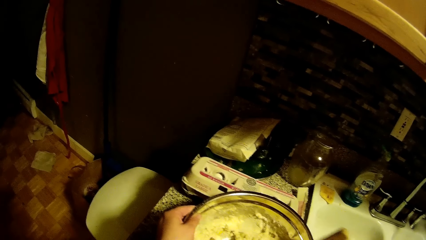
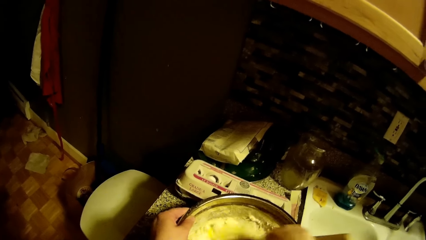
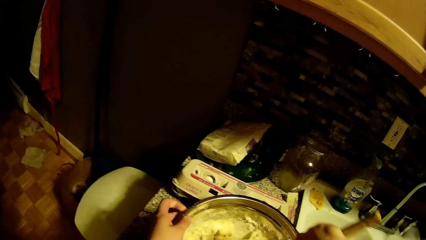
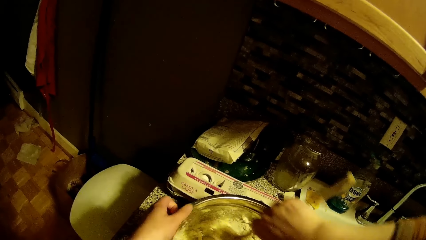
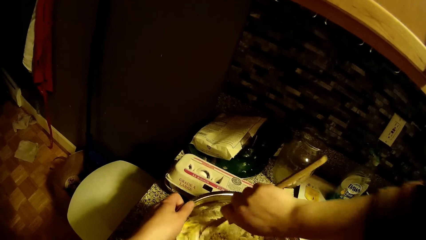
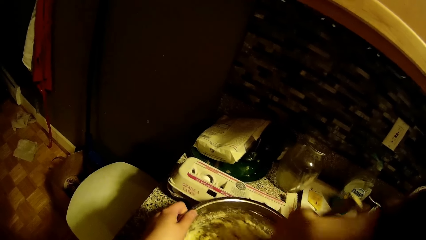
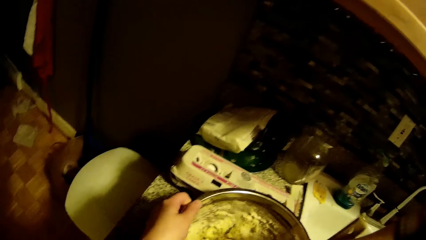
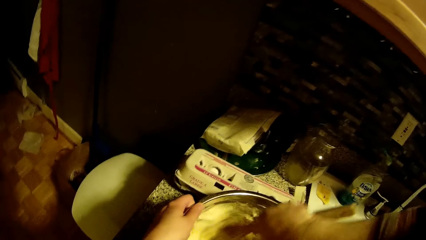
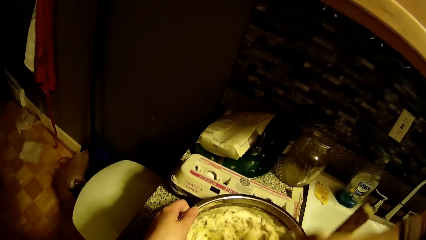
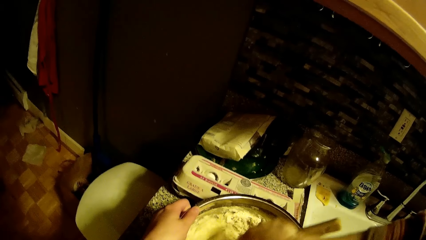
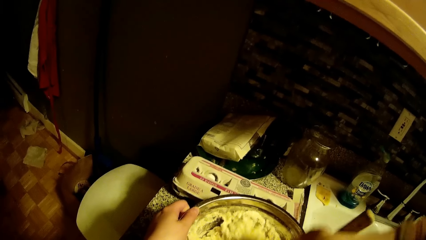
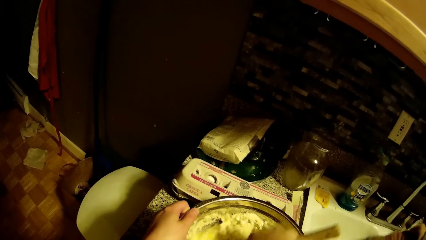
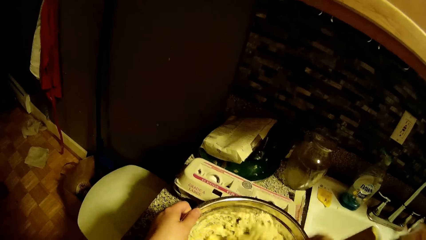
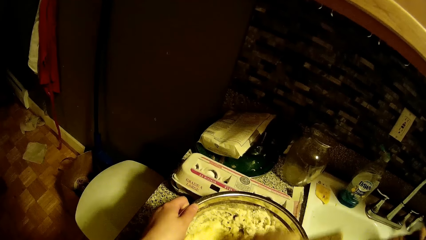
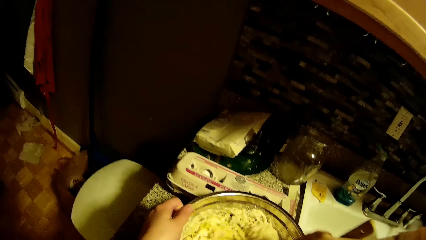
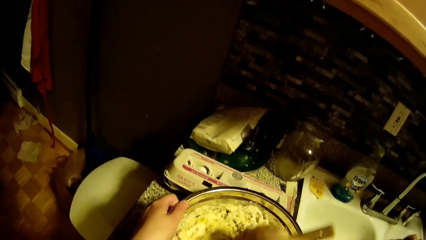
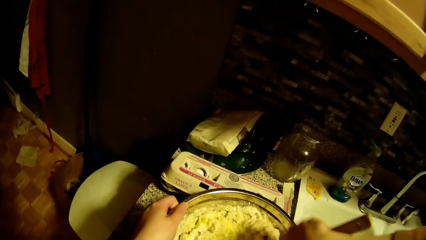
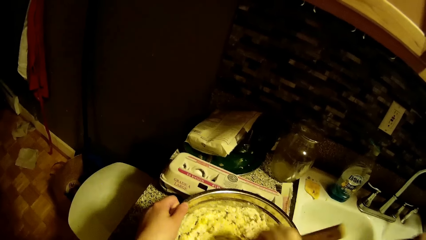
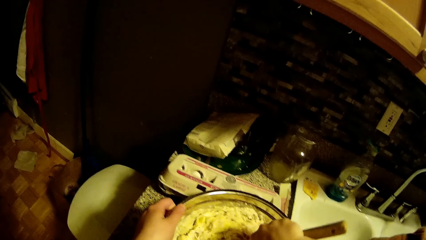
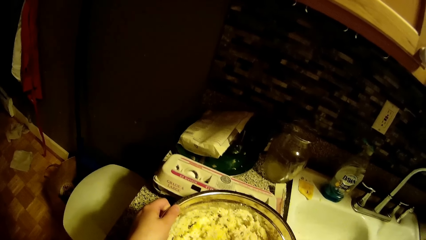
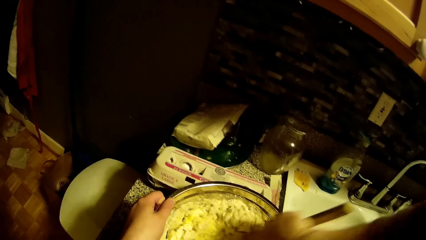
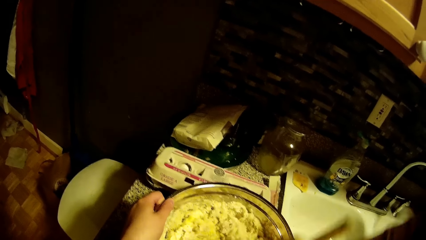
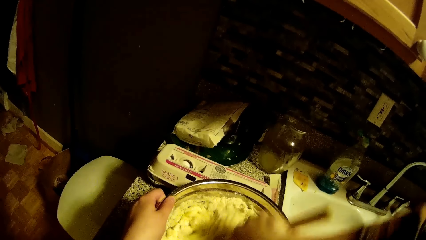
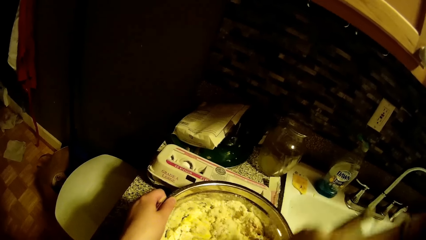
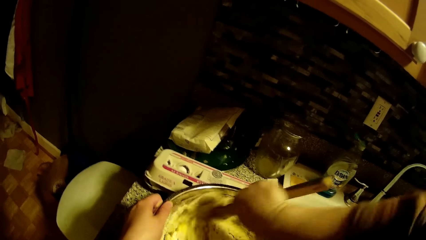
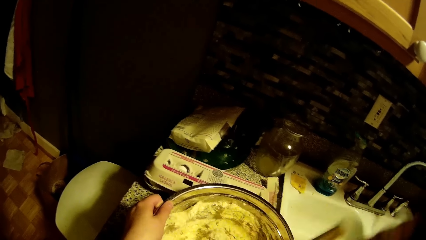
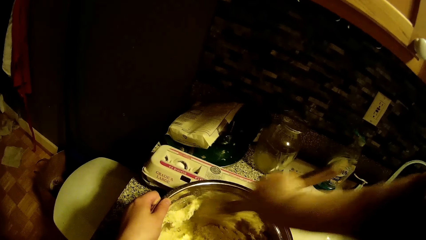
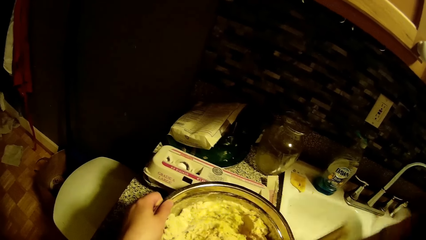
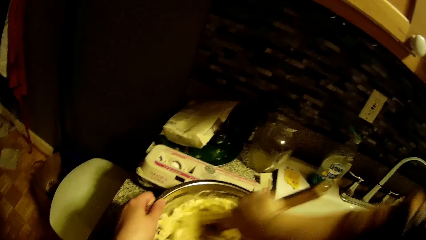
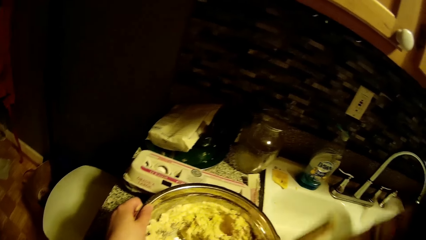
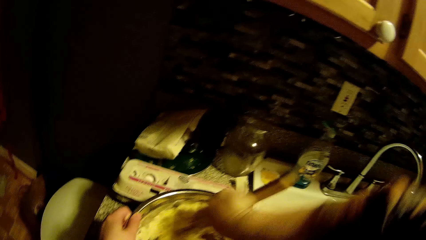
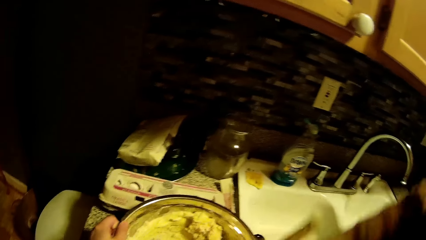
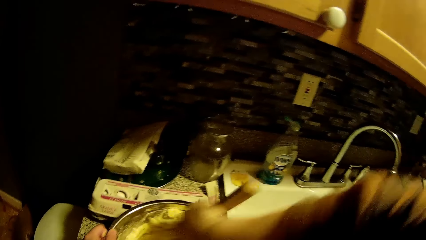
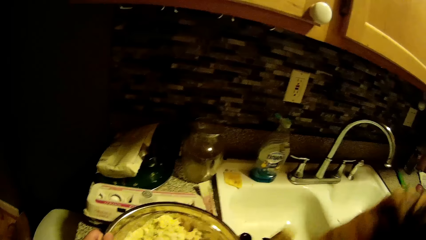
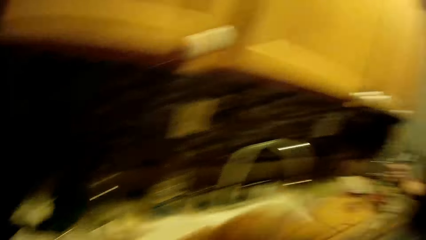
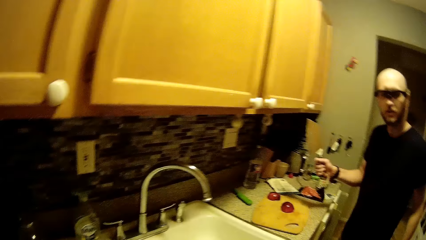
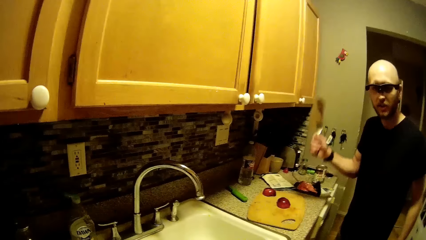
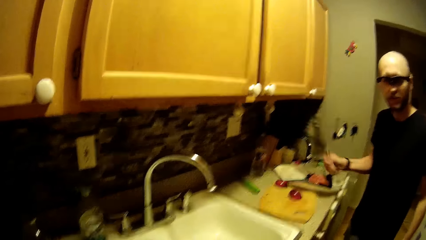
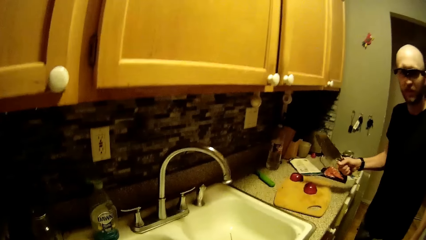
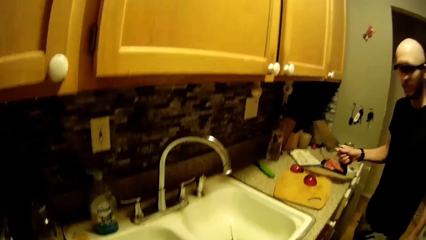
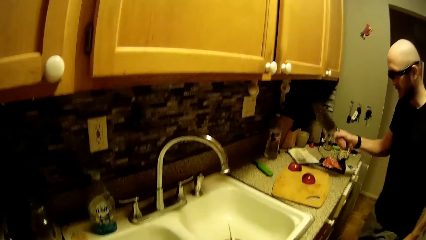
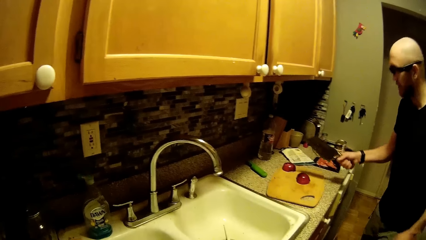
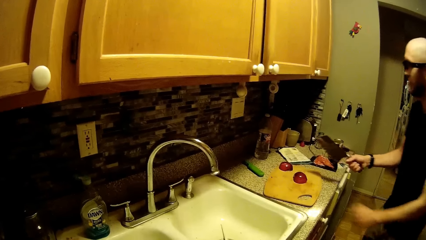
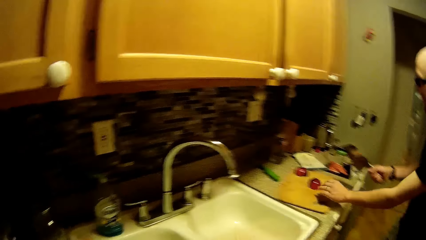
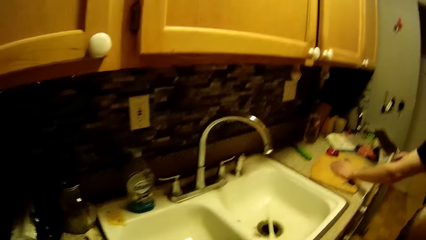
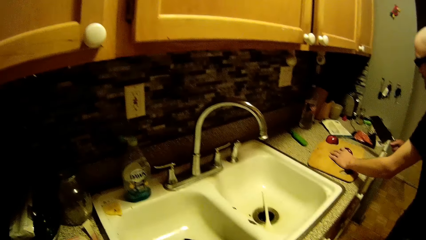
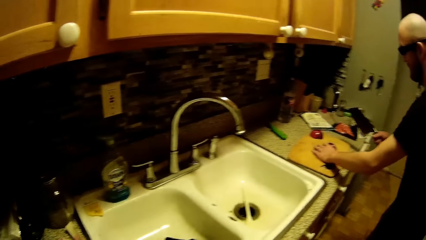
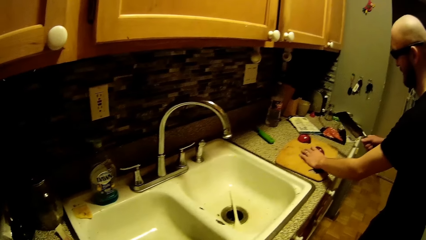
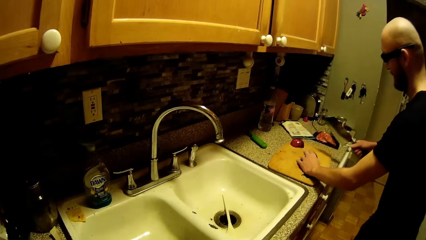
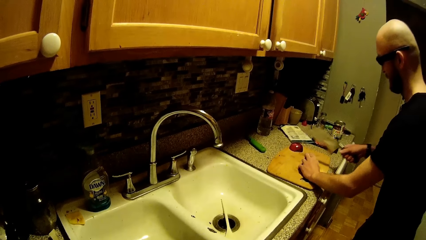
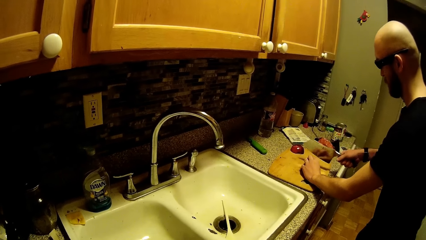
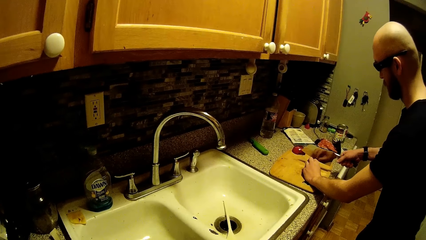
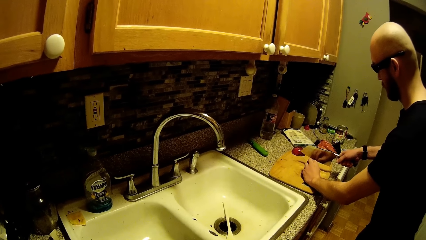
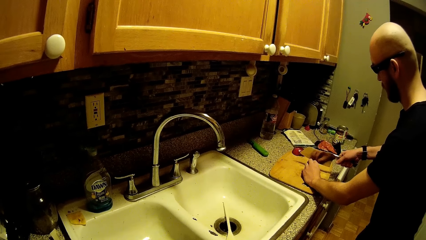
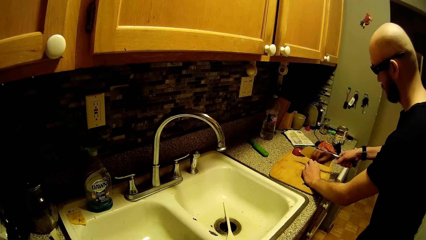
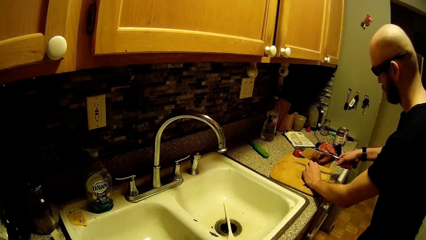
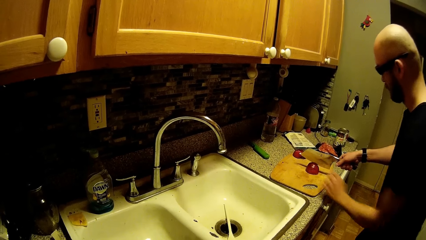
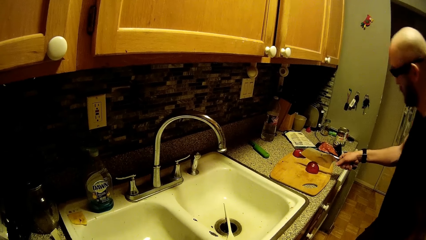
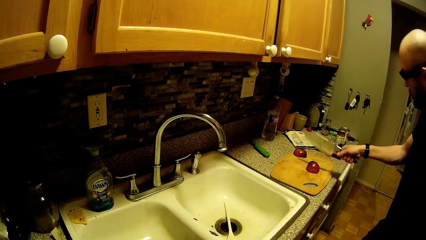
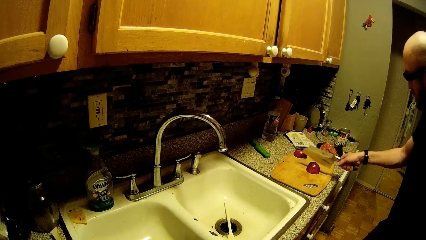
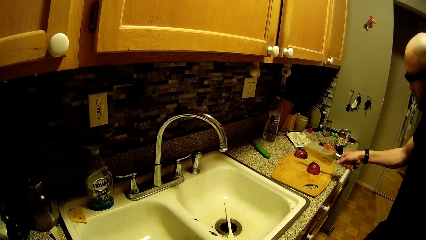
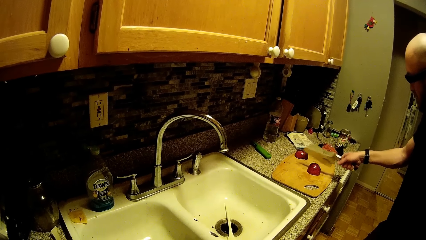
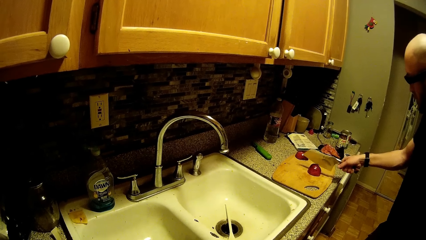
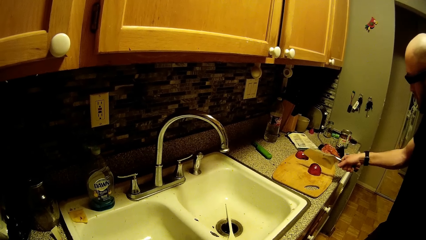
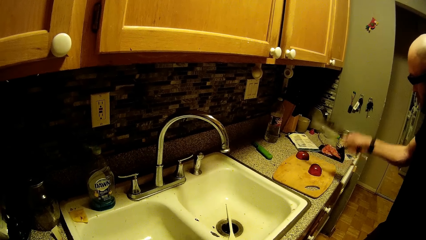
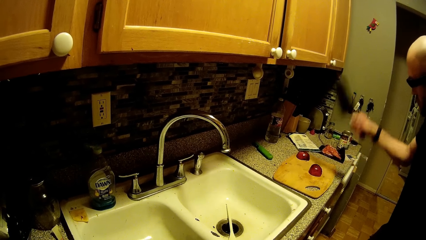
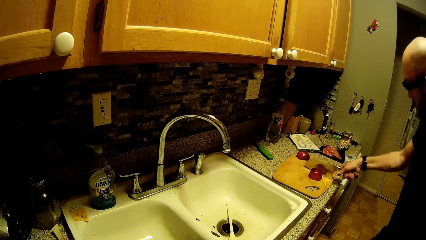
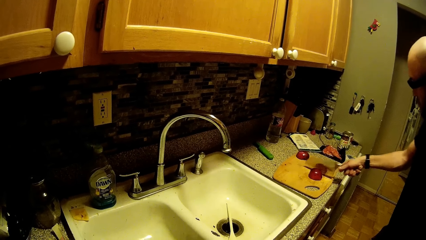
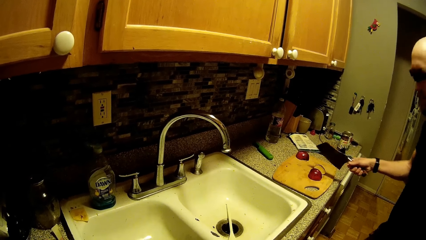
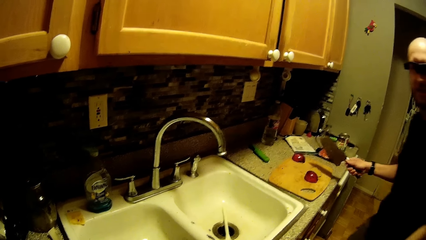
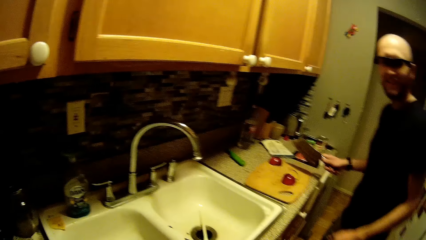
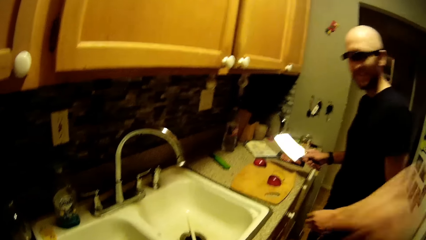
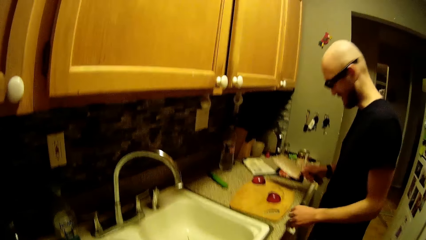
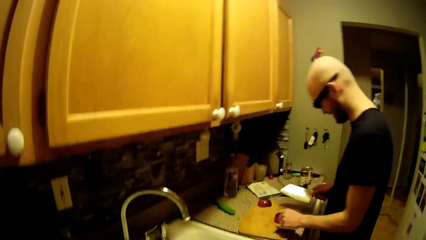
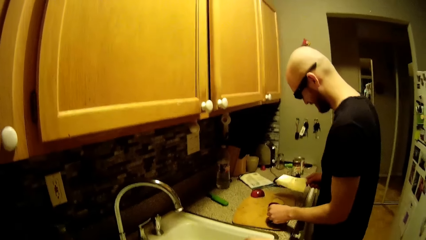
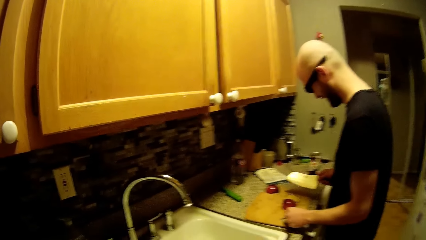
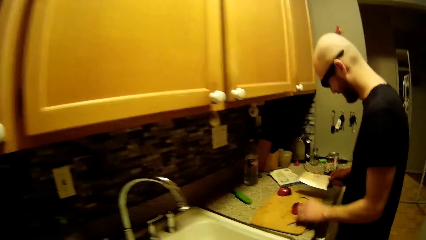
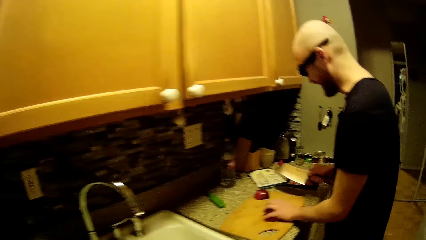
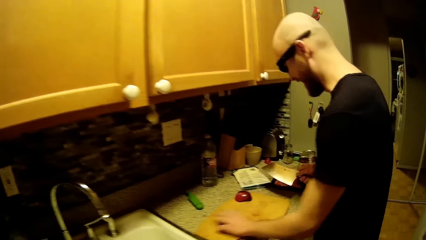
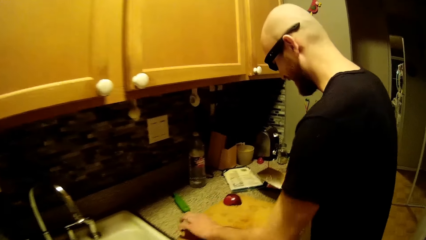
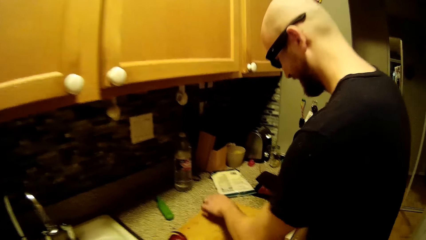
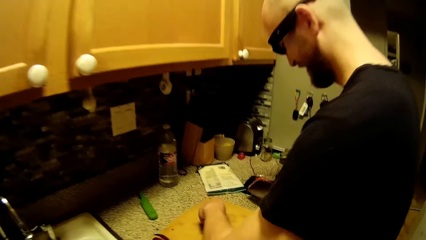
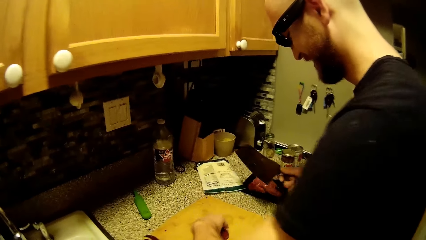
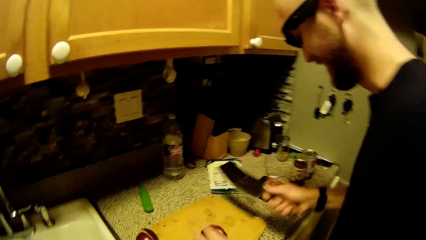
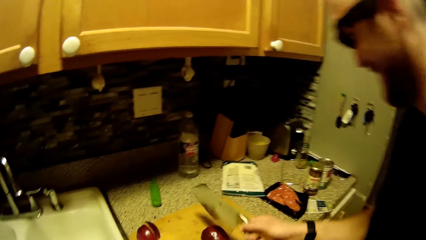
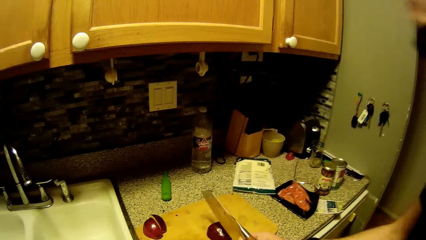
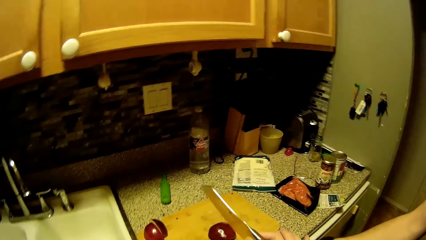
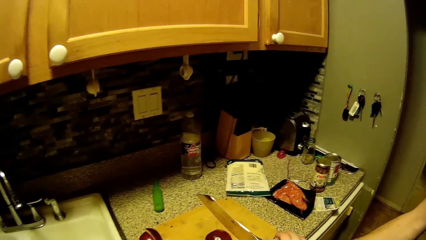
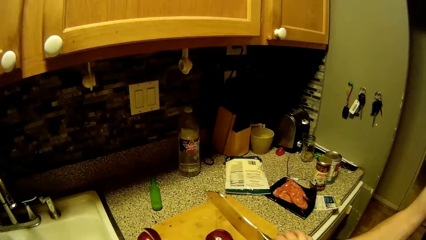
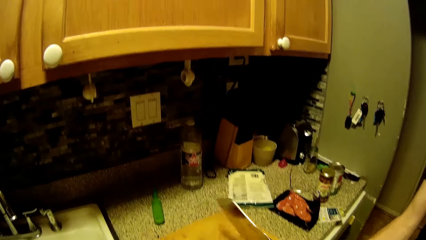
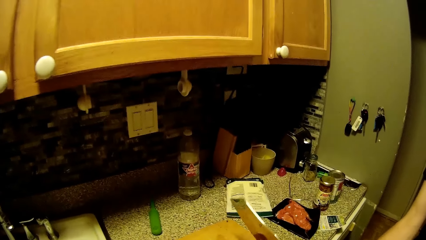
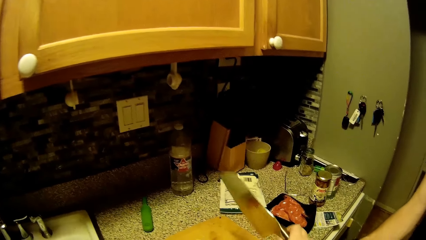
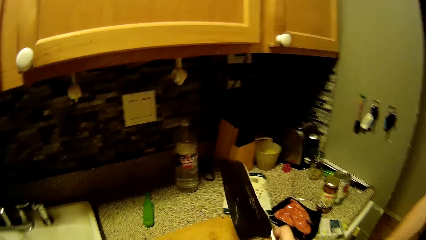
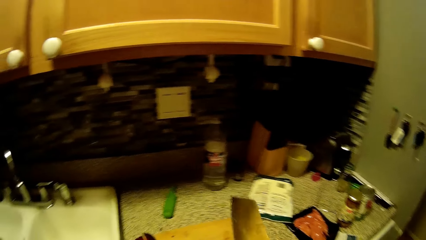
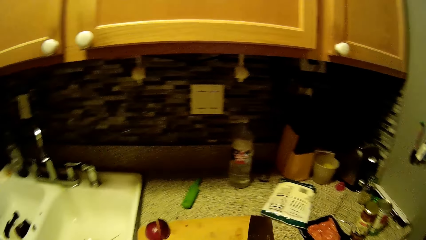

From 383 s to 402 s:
The man holds the knife with his right hand. The camera wearer dialogues with the man. The man holds an onion on the slab with his left hand and chops the onion on the slab with the knife in his right hand. He slides the onion across the slab with his left hand. He slides the onion on the slab towards himself with his left hand. The camera wearer picks a chopping knife from the man.
